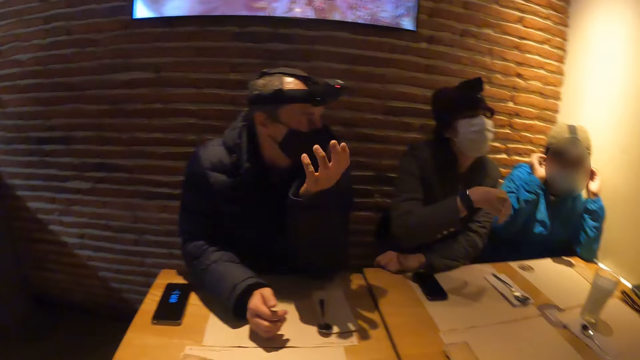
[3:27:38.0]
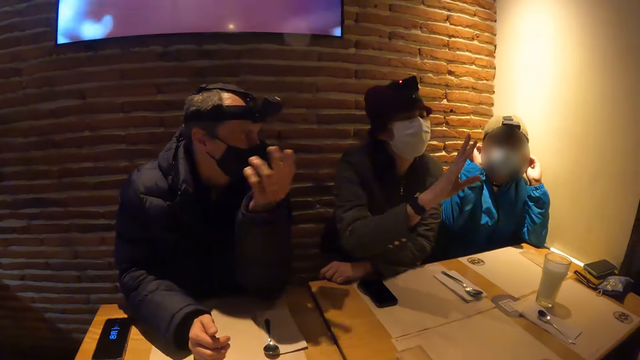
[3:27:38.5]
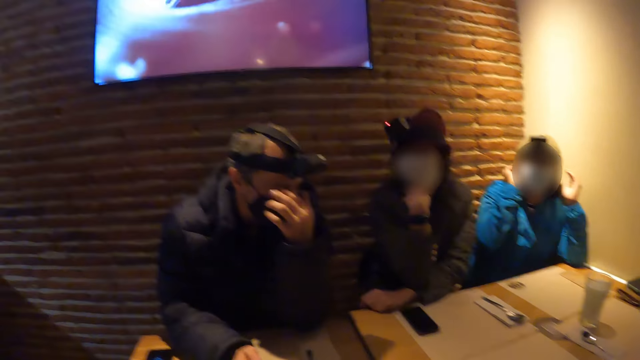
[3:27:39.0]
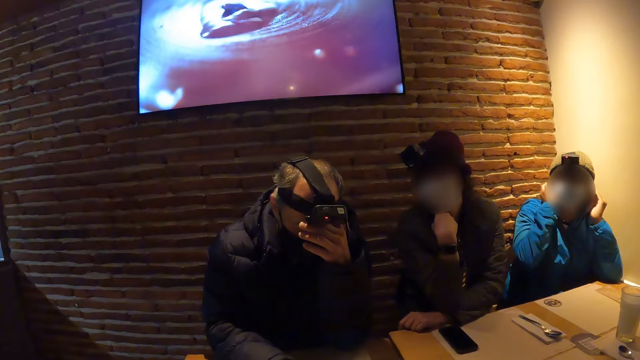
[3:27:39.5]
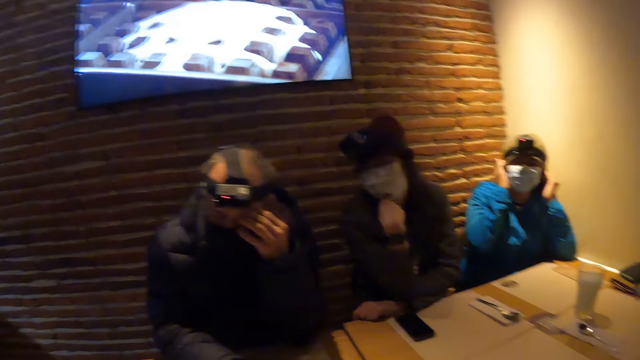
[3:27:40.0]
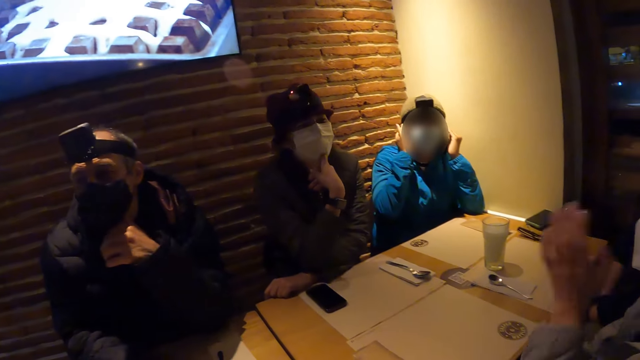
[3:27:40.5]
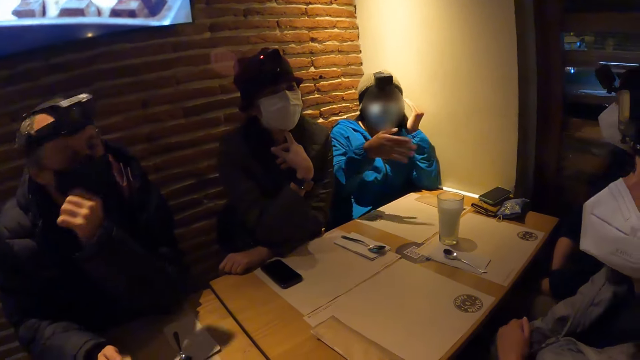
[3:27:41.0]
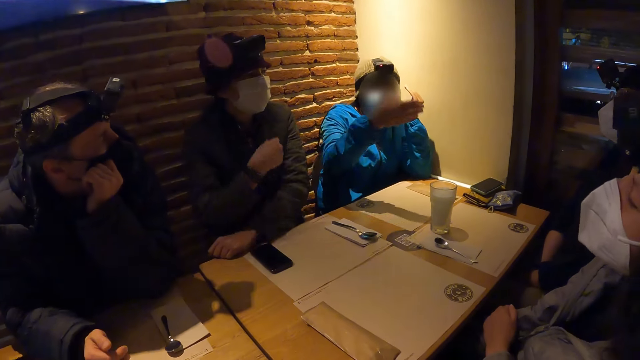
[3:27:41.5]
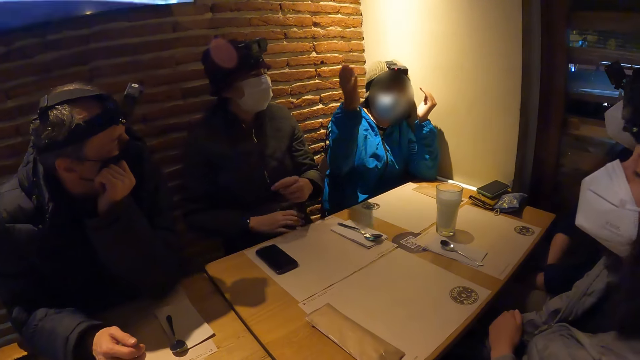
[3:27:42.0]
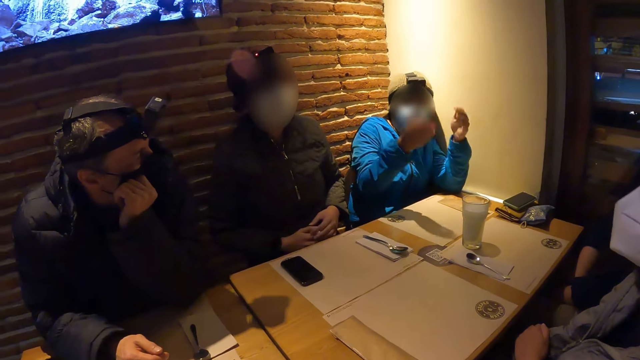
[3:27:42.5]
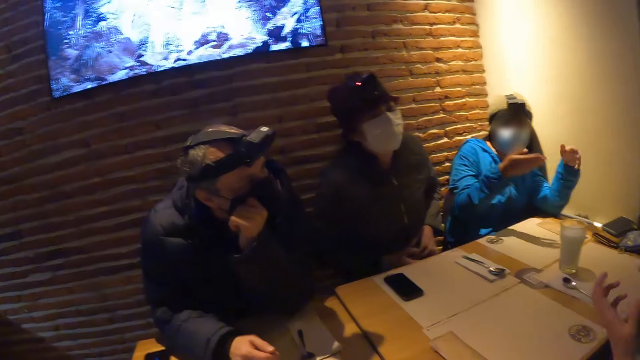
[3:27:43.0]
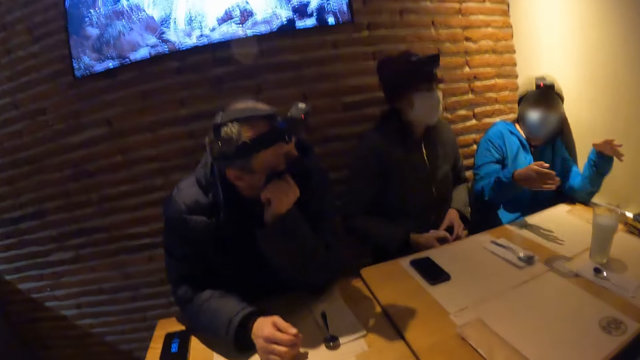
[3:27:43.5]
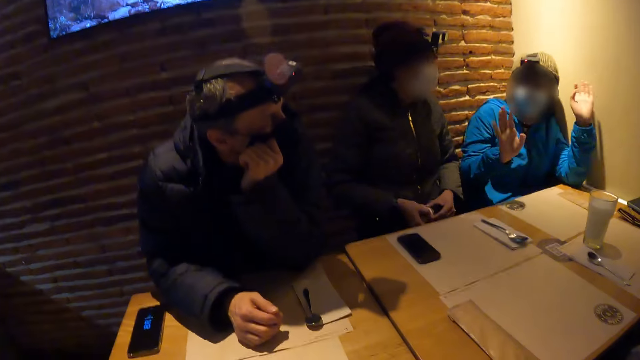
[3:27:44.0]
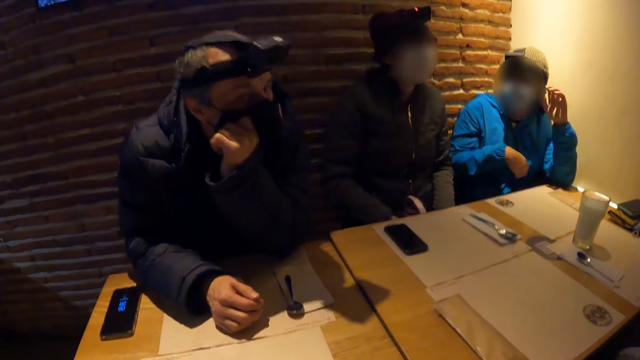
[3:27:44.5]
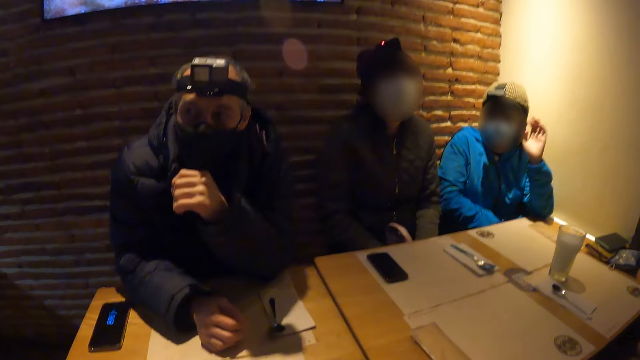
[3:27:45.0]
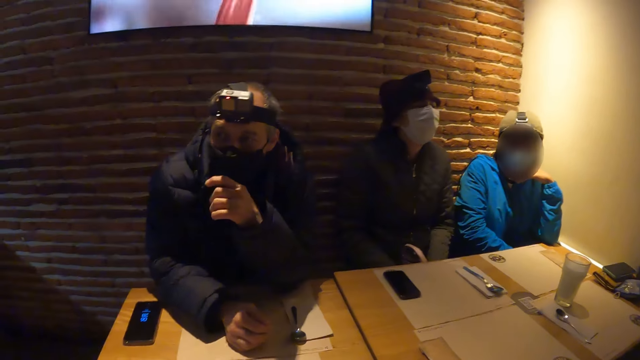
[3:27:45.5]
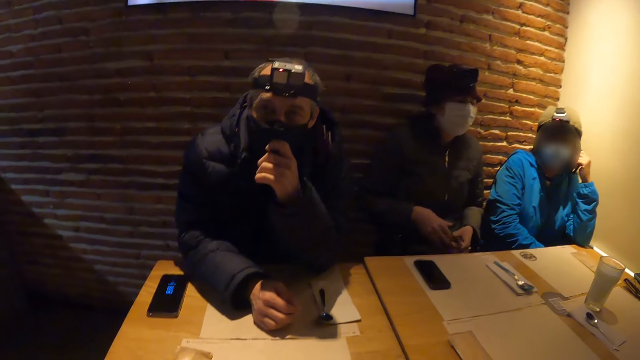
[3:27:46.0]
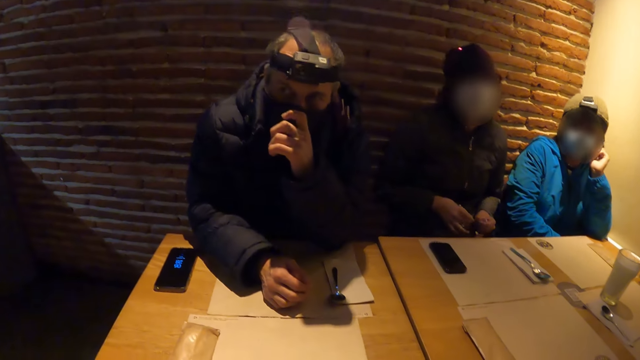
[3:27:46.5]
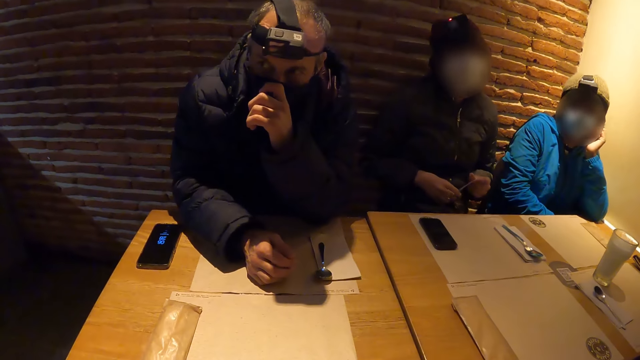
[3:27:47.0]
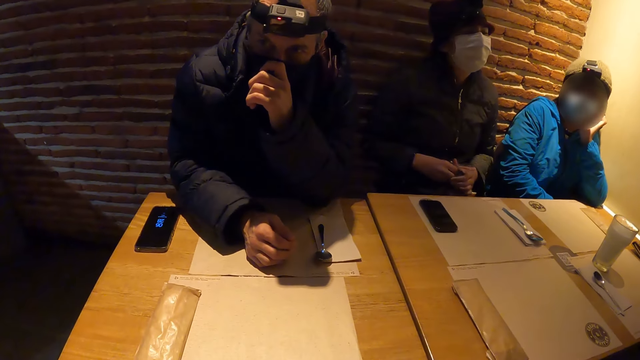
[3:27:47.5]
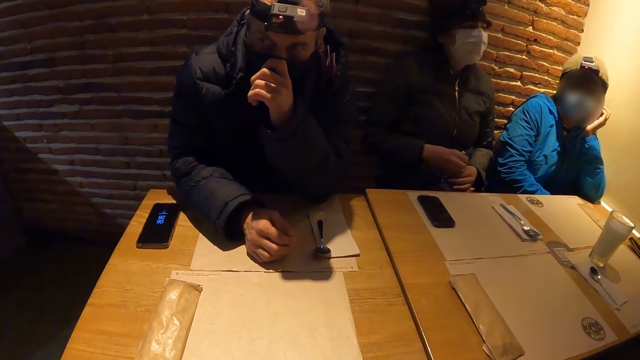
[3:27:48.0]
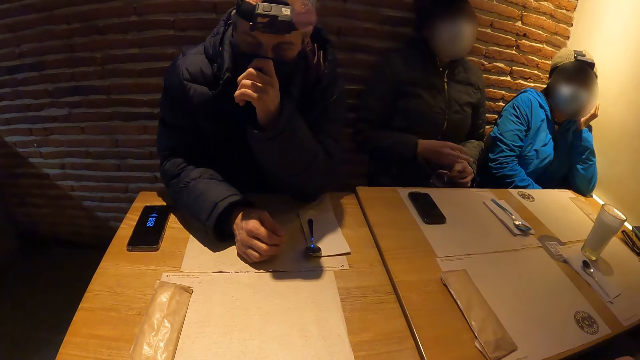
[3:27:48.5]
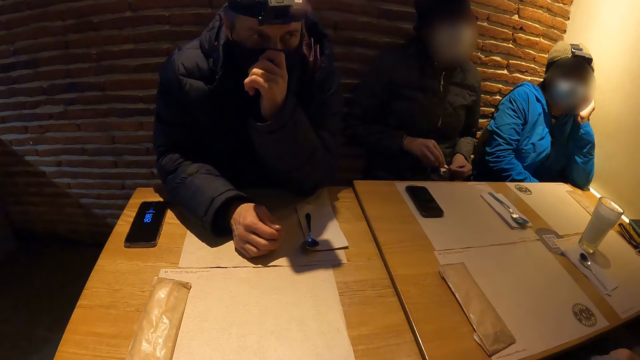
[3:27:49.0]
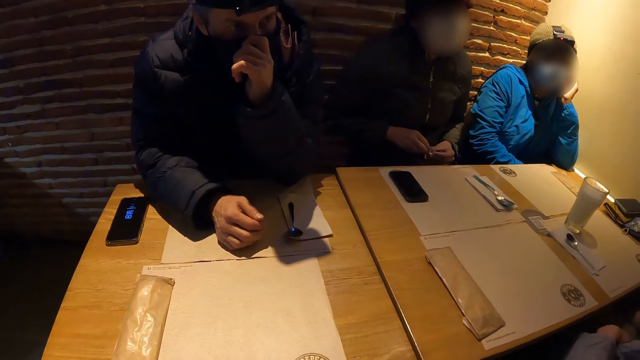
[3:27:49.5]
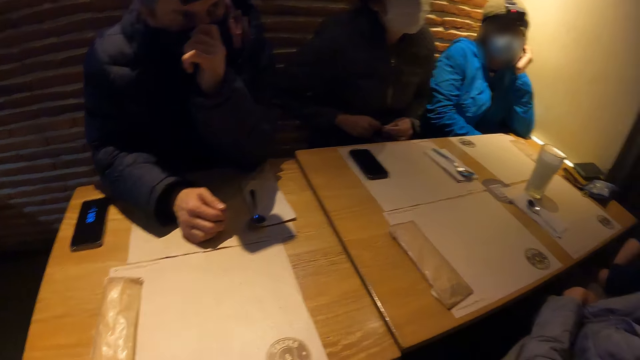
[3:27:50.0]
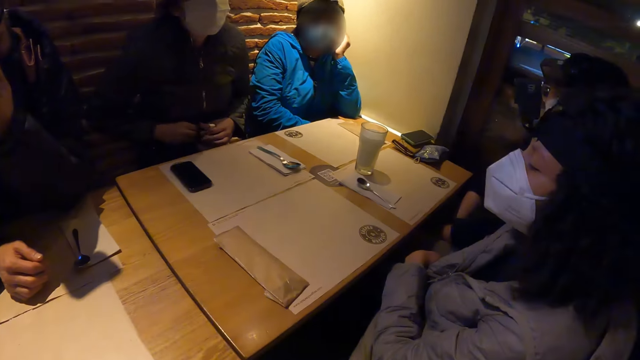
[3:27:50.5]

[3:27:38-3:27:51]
A woman adjusts her camera with both hands. A person adjusts the face mask. Another woman gestures. A man shows gestures. The second woman holds her chin. The man touches his eyes. The person shows gestures. The man touches the face mask. The second woman holds the purse with her right hand. The second woman lowers her hands. A third woman shakes her head. The second woman puts her hands on her purse on the lap. The second woman holds the purse with both hands. The person touches the cheek.

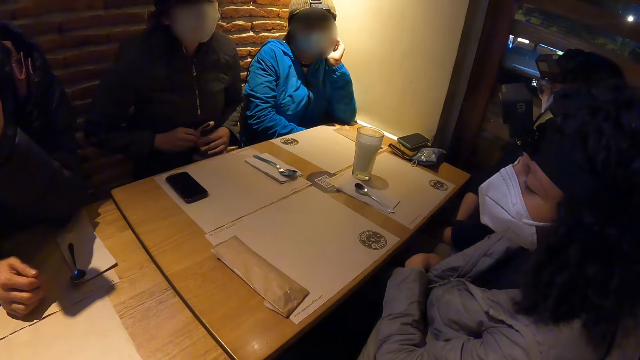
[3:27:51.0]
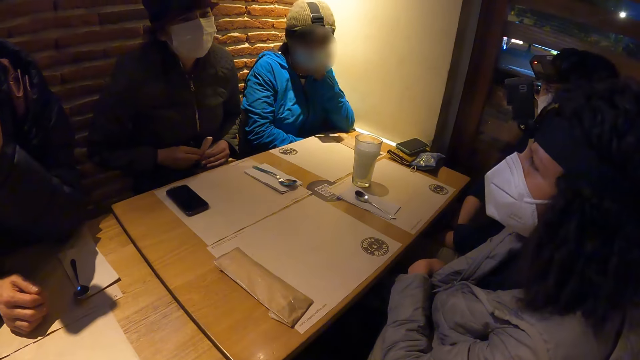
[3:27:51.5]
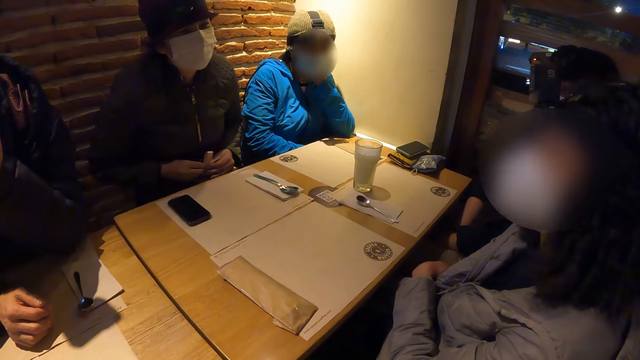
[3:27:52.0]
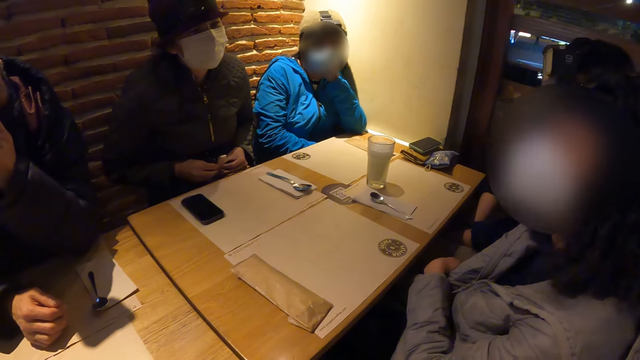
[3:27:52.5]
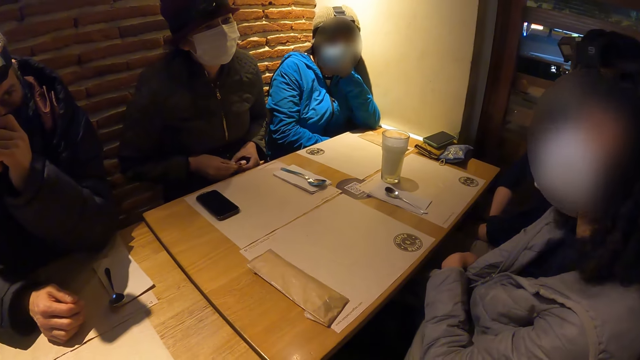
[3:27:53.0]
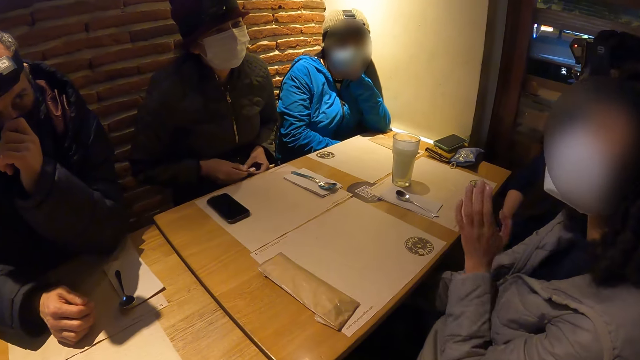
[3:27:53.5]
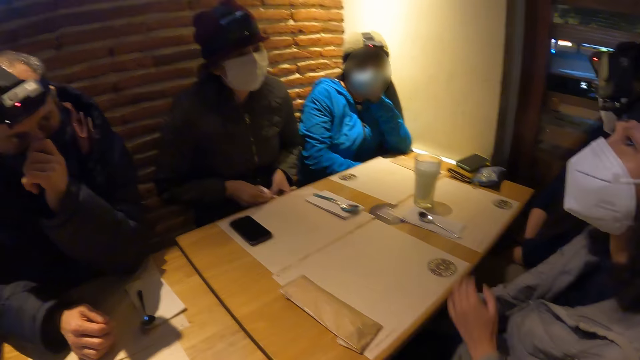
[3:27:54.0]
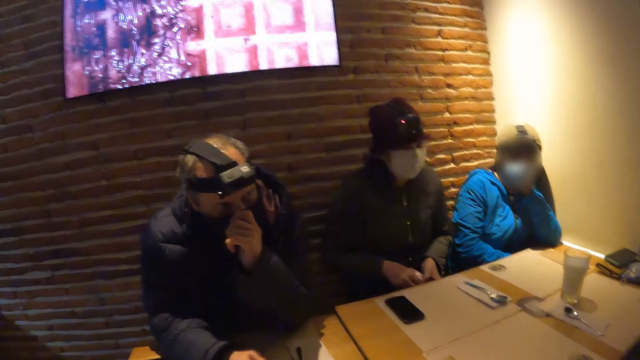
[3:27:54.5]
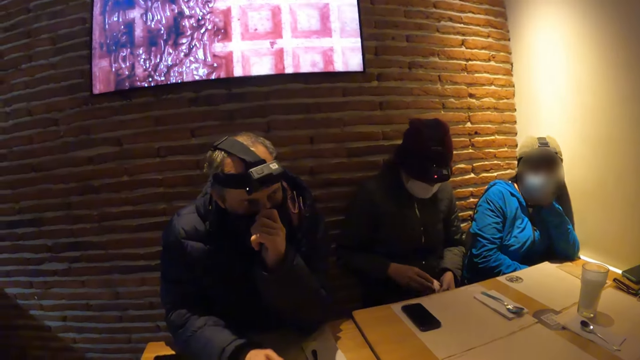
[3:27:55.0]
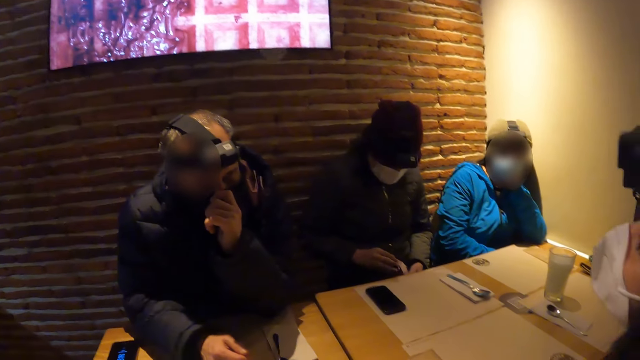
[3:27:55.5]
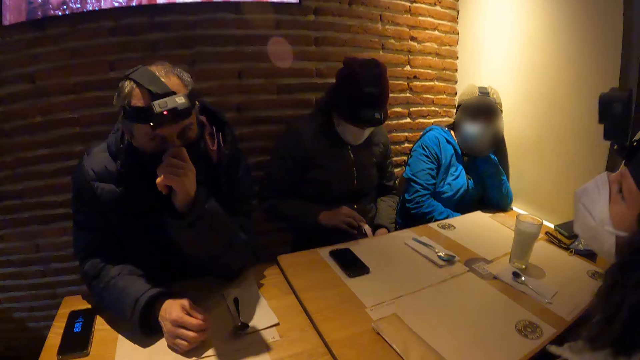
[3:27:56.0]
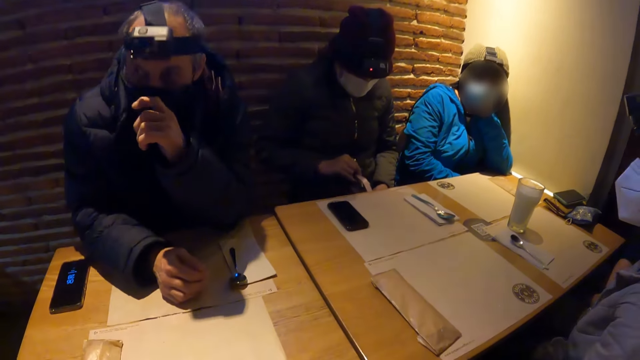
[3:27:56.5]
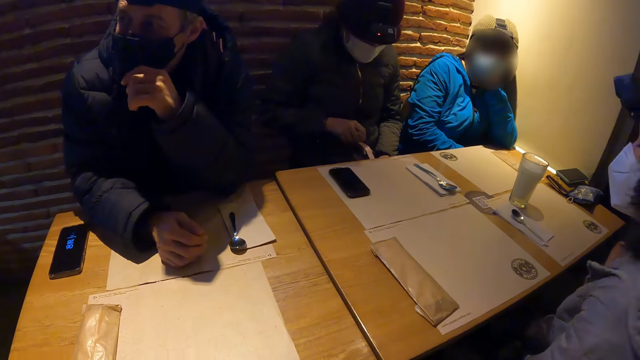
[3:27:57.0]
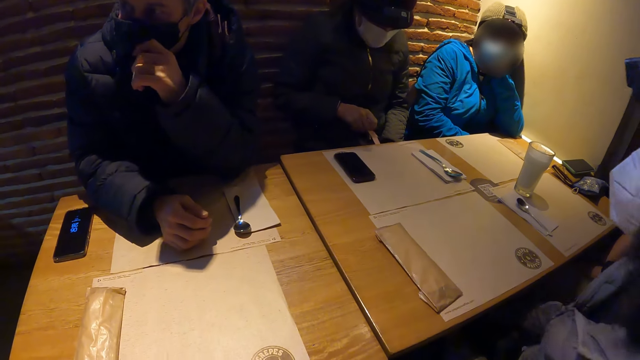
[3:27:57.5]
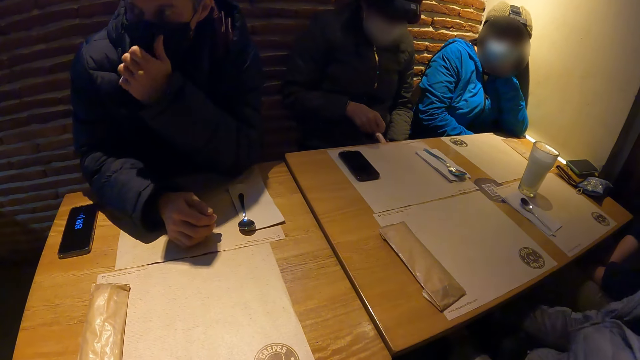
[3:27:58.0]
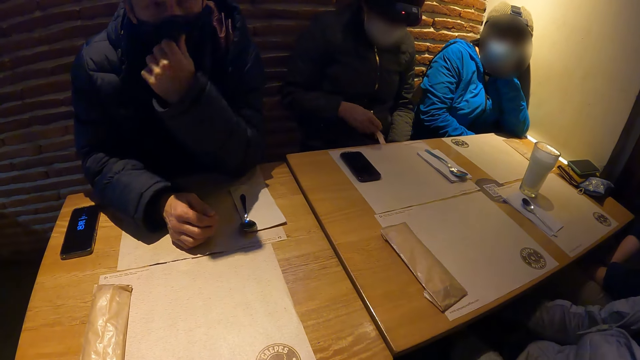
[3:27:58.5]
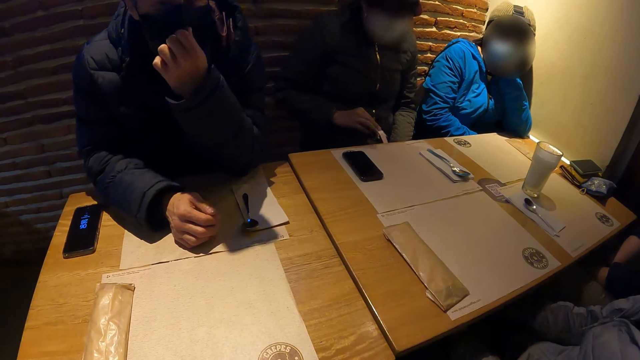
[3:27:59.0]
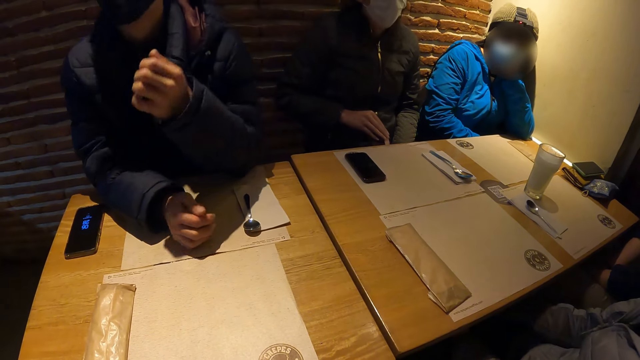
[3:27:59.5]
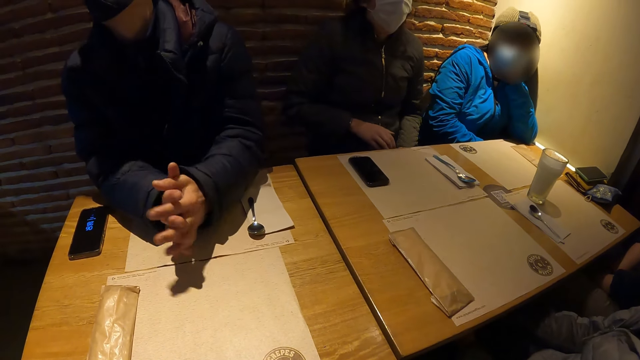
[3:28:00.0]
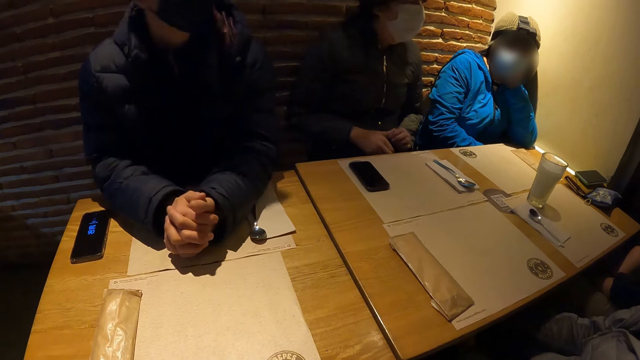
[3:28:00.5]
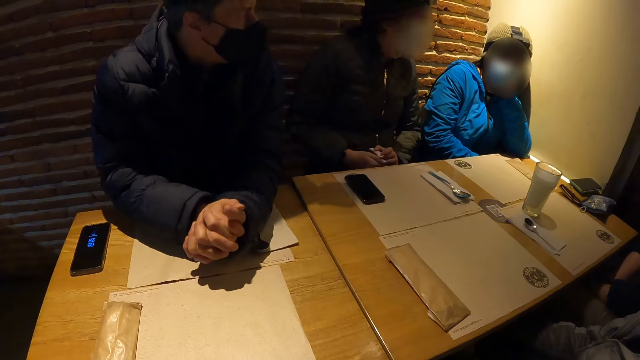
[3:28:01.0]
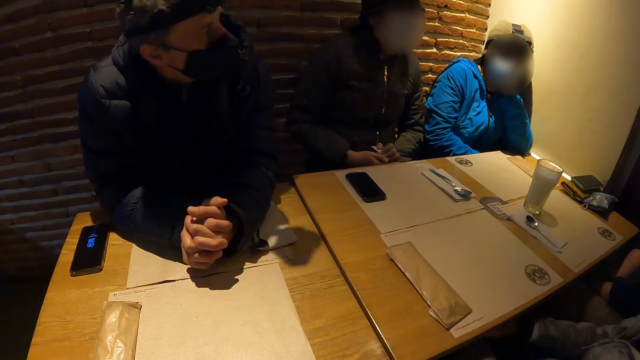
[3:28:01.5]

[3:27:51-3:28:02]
A woman nods. She gestures. The camera wearer watches television. The woman shakes her upper body. A man adjusts his face mask with his left hand. He holds his hands together. He crosses his fingers on the table.
